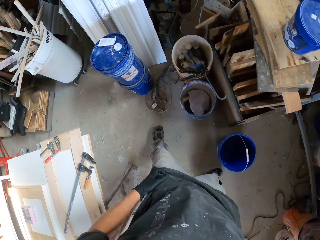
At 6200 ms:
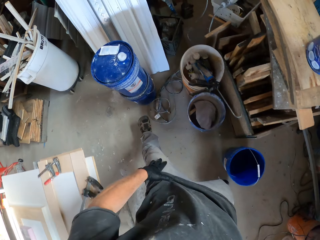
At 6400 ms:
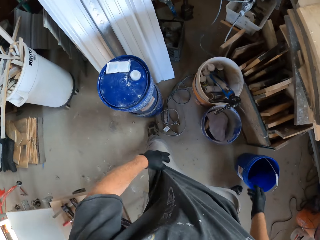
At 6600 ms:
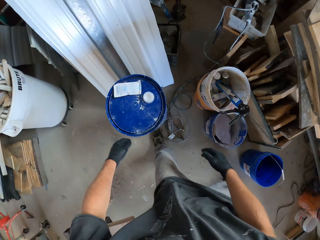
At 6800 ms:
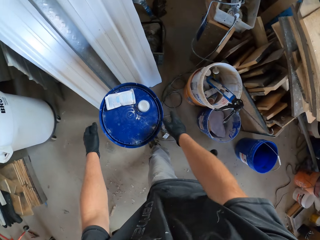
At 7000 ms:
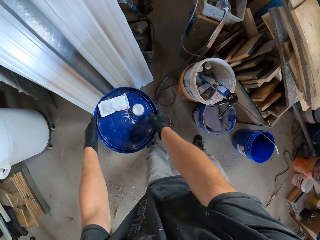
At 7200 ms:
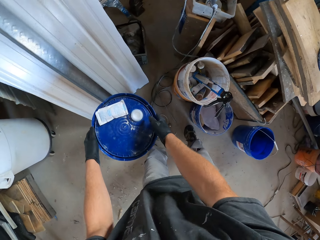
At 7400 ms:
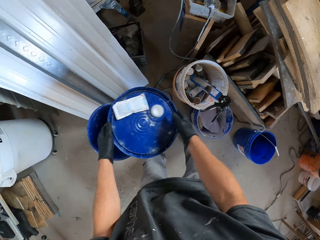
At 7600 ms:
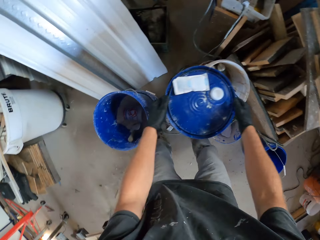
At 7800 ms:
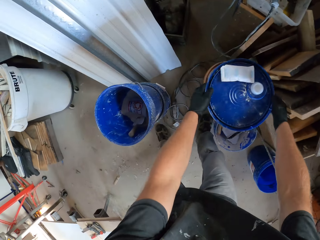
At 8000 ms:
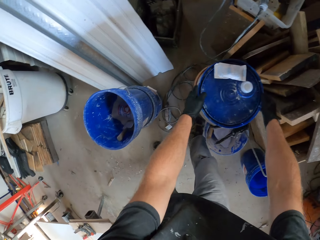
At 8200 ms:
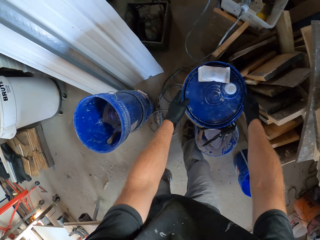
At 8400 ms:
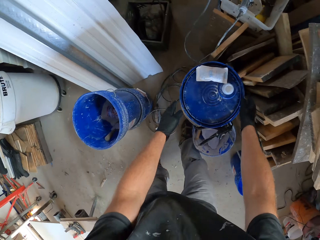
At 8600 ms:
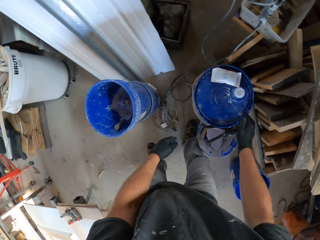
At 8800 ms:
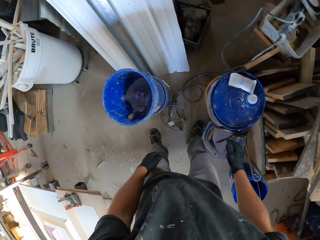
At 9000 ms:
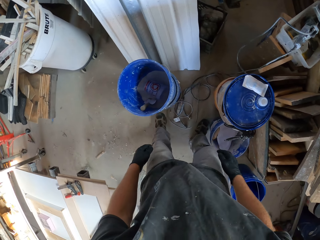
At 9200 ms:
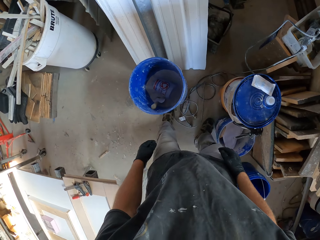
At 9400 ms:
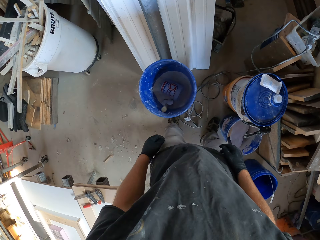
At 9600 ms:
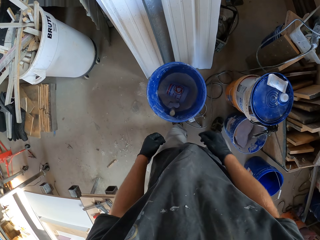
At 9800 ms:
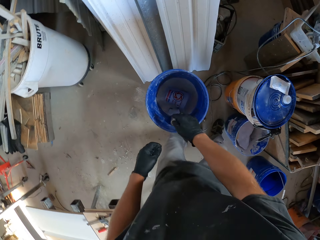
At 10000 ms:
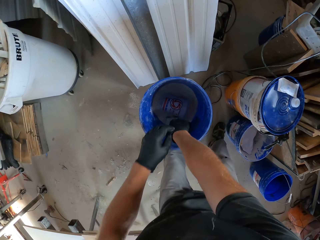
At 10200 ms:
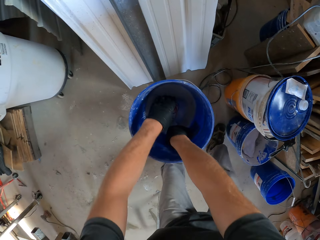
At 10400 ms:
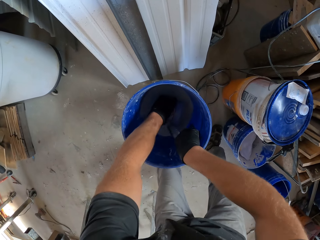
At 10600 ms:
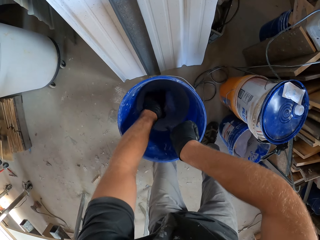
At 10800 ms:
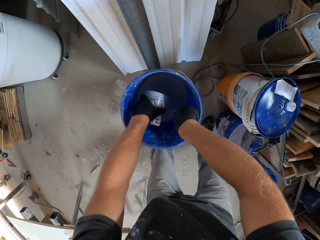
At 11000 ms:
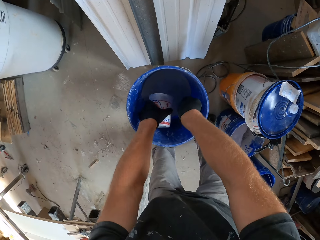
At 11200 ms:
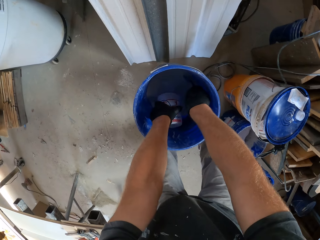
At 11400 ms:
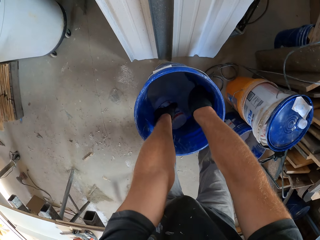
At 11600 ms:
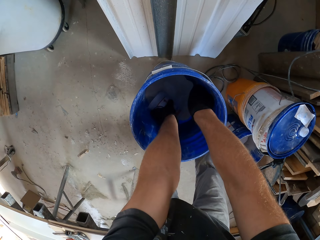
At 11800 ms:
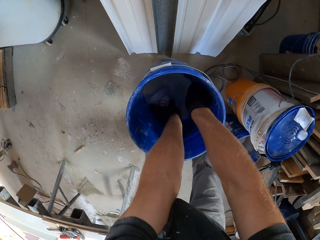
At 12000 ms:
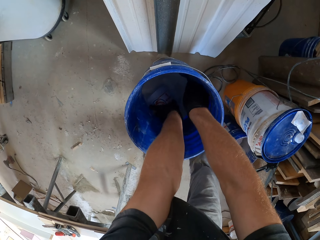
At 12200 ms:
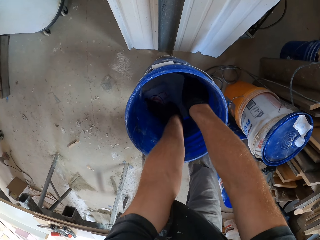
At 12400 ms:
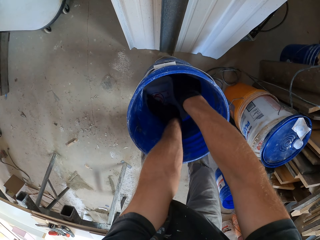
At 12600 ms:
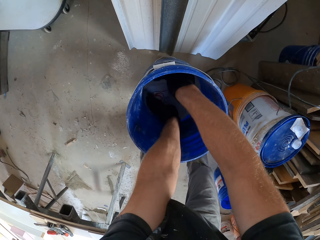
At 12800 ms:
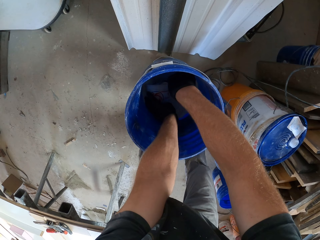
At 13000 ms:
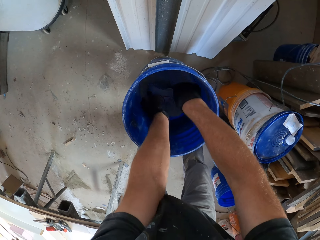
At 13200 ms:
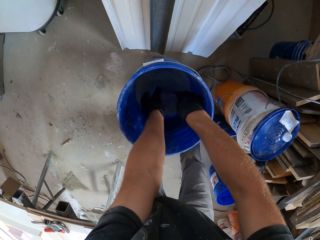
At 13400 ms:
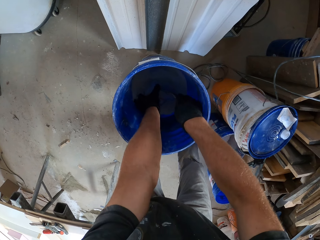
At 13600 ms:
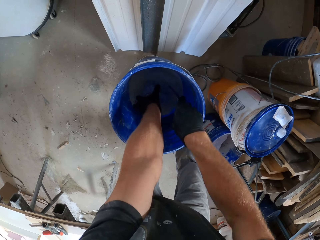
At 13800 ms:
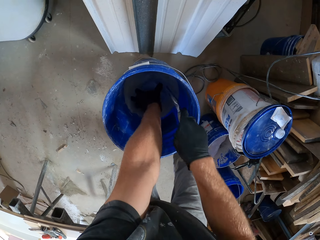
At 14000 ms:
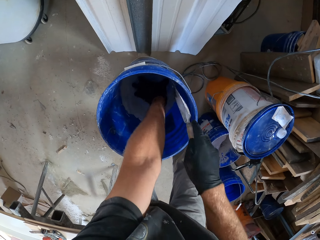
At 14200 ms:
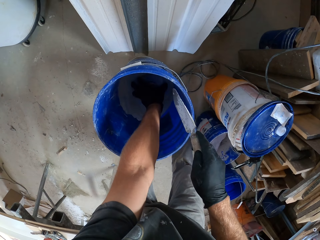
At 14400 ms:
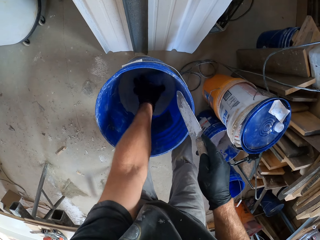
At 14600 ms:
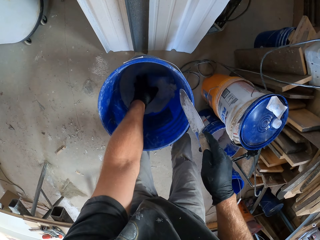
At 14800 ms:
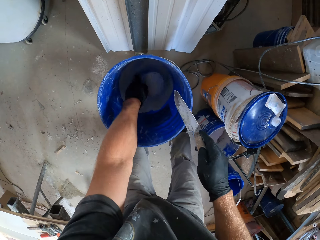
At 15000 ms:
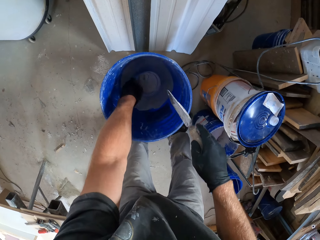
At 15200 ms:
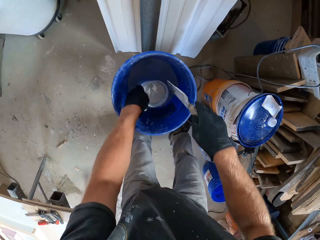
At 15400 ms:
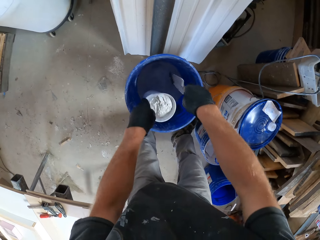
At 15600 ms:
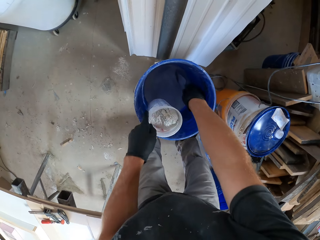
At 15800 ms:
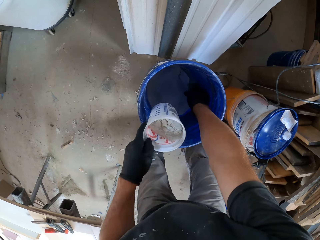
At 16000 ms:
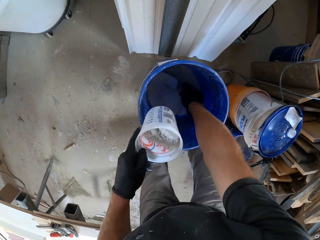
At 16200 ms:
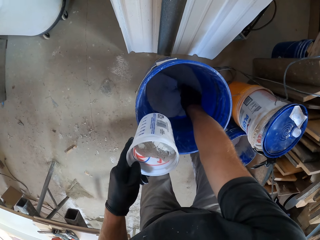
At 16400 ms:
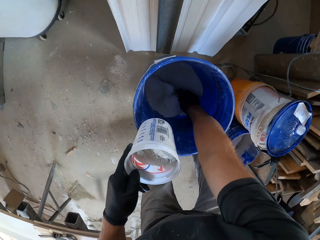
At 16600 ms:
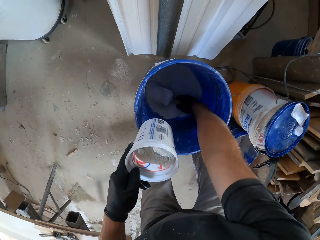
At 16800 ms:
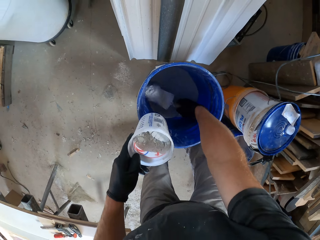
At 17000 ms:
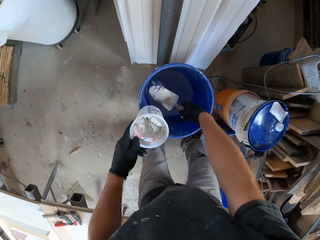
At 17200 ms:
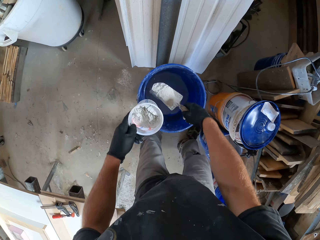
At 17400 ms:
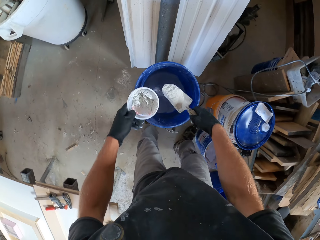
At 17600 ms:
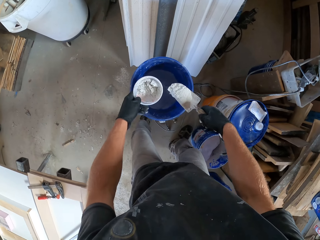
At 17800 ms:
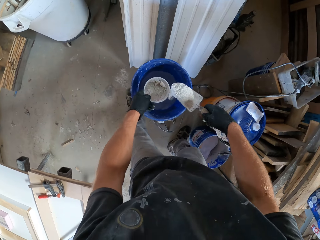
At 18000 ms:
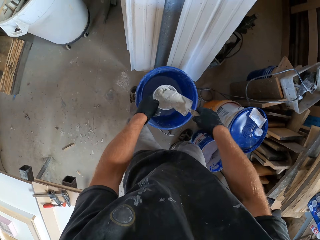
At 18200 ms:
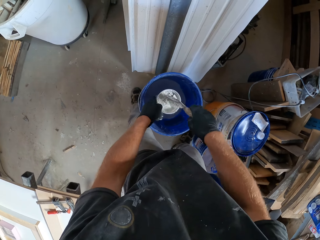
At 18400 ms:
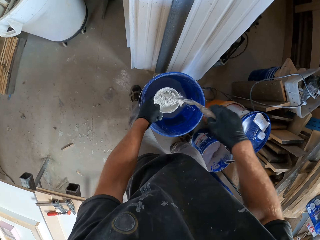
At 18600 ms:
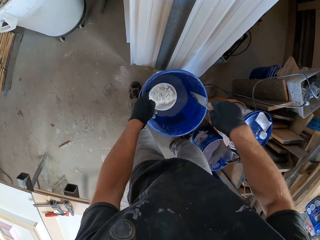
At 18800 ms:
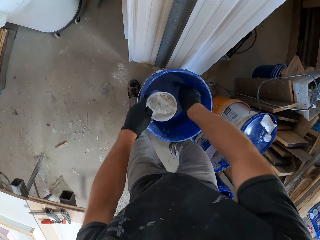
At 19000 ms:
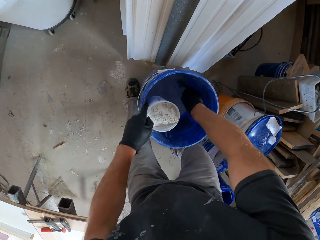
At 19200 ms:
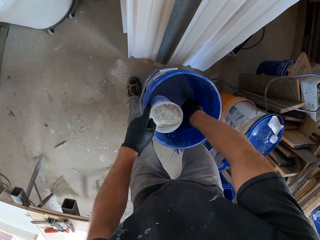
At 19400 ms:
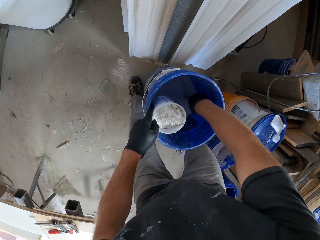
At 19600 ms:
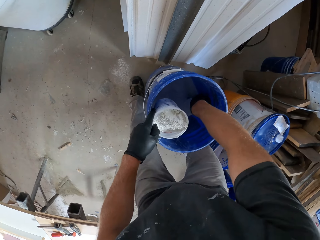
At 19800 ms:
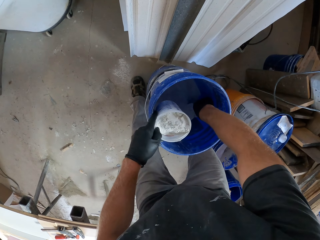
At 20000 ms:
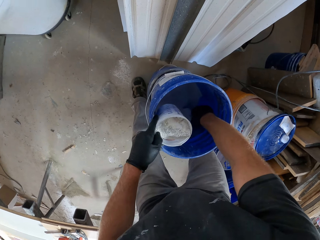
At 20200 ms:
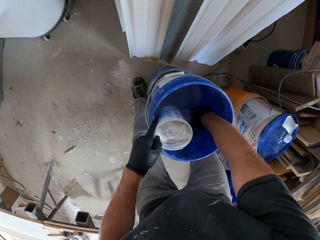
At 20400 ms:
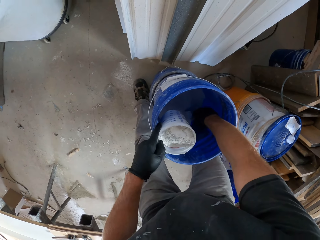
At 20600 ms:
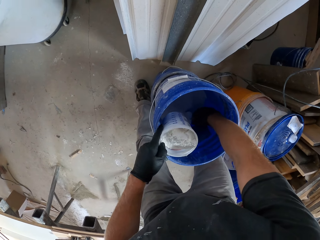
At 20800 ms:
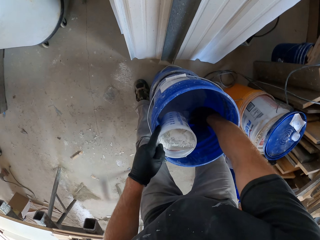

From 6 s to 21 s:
The camera wearer carries the lid of a blue bucket. They uncover the bucket. They drop the lid of the blue bucket on a white bucket. They take out a trowel or scooper from inside the blue bucket. They take out a plastic container from inside the bucket. They put white cement from the blue bucket into the plastic container with the trowel. They carry white cement from the blue bucket with the trowel. They pour the white cement from the trowel into the plastic container. They carry white cement from the blue bucket with the trowel.

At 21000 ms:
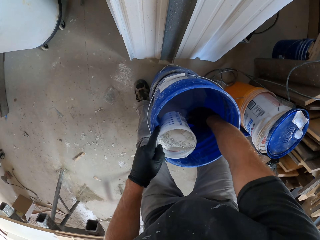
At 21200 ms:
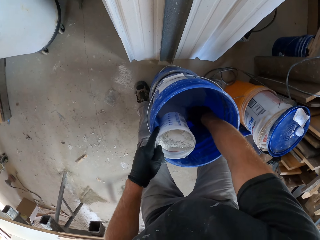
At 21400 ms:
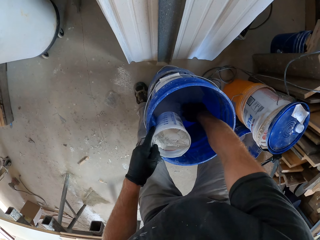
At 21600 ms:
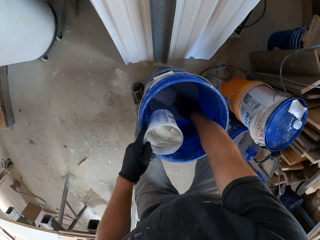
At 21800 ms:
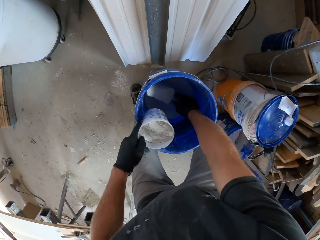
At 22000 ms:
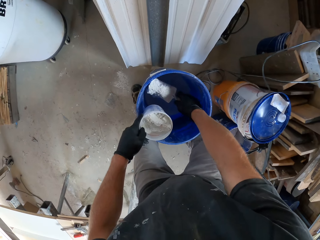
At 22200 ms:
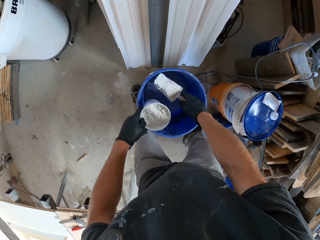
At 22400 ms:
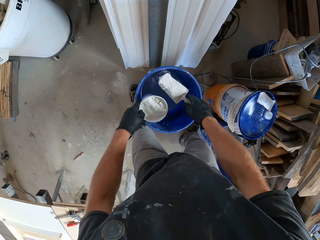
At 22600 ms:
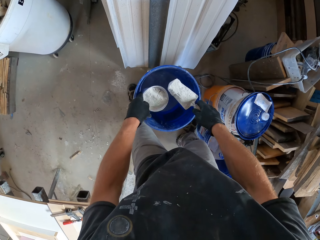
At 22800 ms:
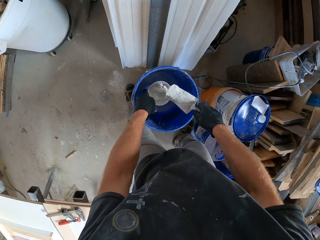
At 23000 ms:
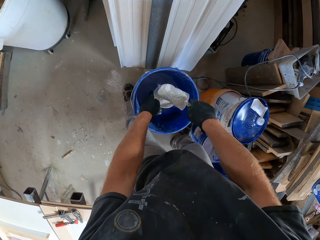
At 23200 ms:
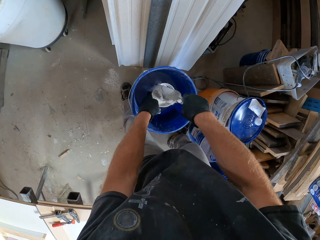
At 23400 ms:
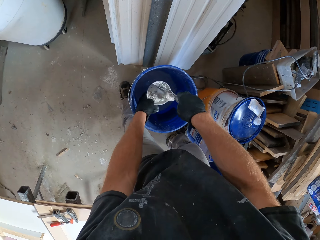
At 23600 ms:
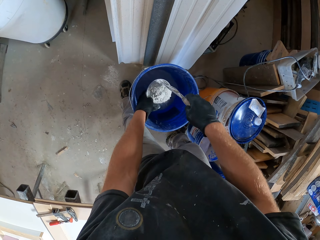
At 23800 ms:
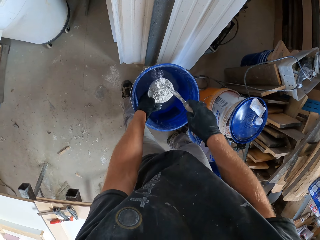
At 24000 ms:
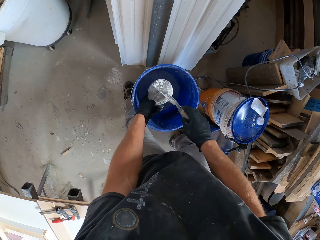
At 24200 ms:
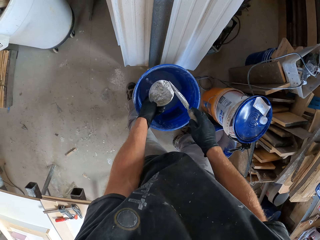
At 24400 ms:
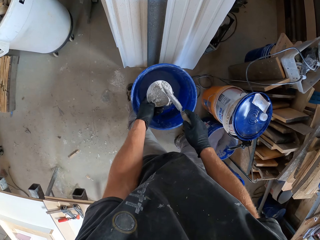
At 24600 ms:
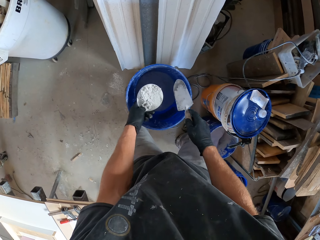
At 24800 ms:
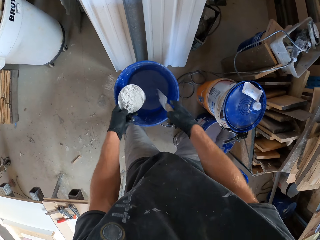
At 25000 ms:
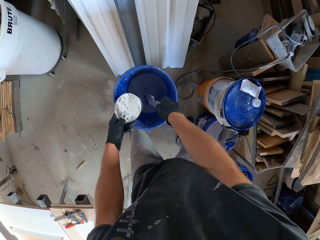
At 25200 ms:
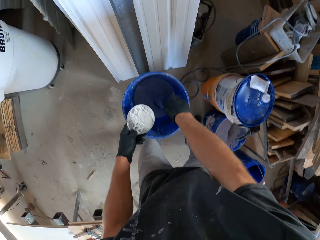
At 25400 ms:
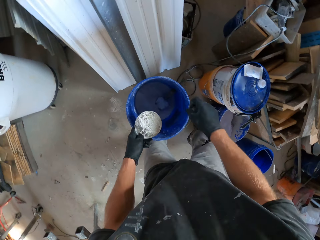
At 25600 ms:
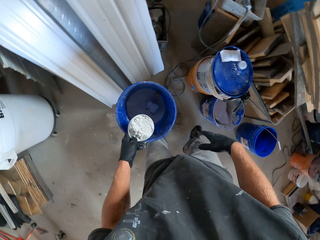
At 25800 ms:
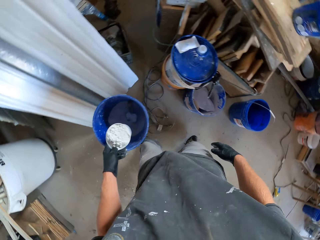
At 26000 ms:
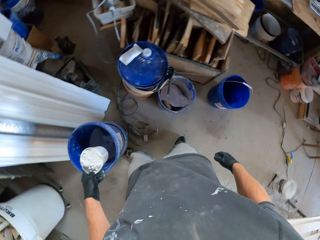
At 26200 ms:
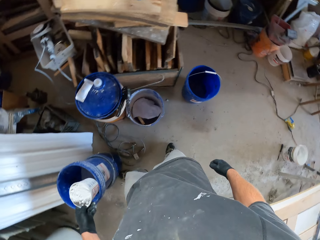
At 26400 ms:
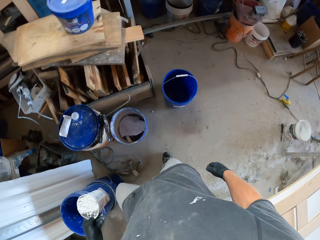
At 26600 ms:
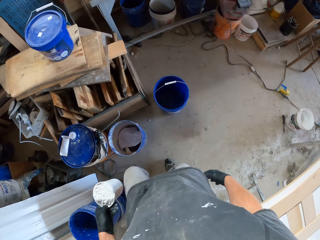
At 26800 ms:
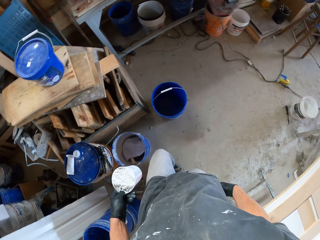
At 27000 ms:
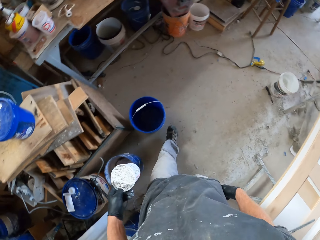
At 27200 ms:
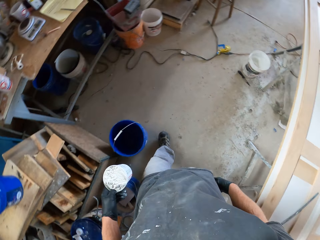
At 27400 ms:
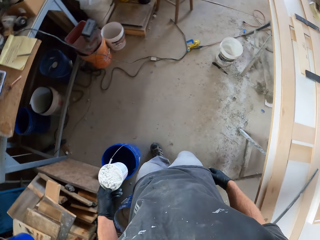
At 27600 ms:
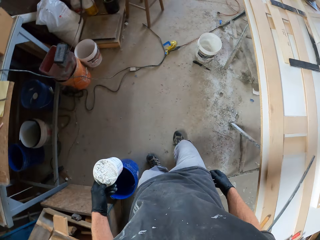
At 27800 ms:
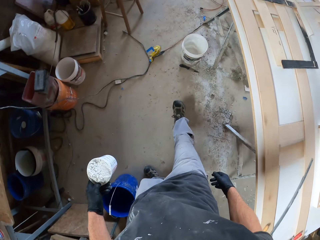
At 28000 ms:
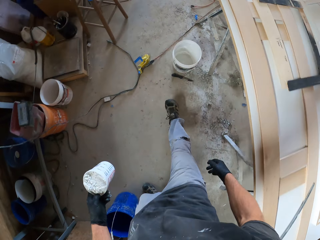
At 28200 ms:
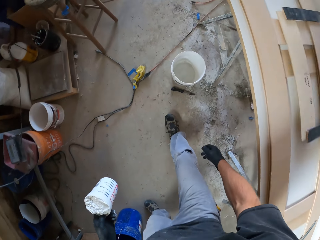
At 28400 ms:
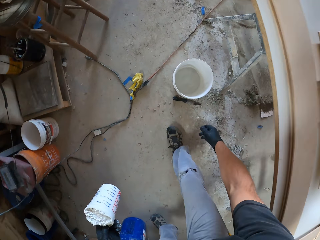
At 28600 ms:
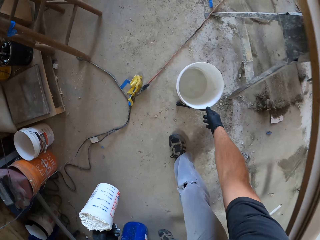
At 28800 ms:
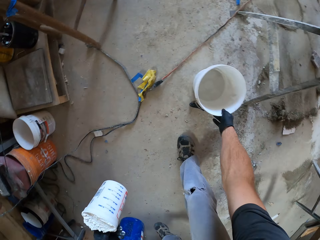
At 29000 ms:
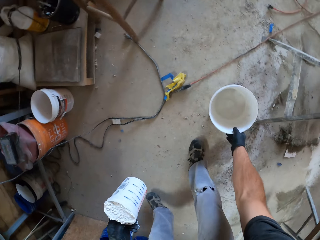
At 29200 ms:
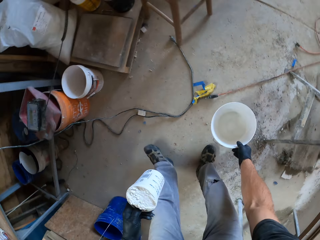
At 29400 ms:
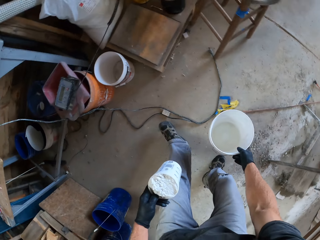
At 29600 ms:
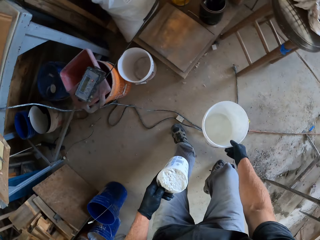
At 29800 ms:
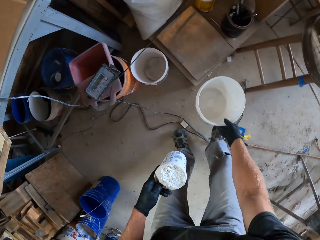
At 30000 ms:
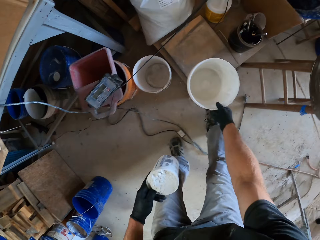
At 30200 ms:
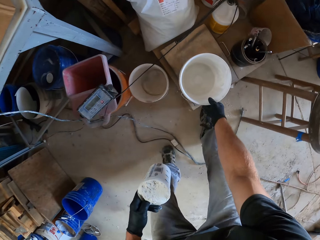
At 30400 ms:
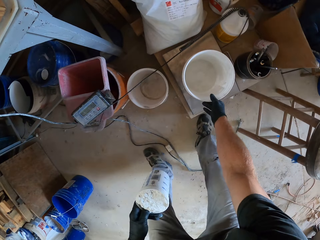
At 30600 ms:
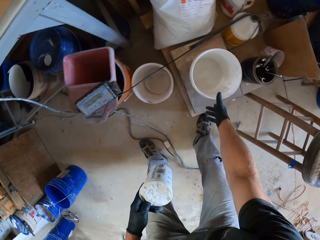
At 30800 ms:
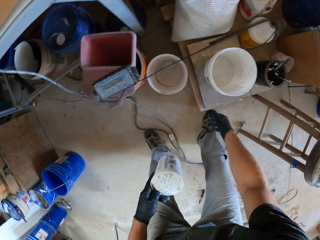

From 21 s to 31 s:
The camera wearer pours the white cement from the trowel into the plastic container. They drop the trowel into the blue bucket. They walk towards the bucket. They pick up the white bucket. They drop the white bucket on top of a wooden box.
